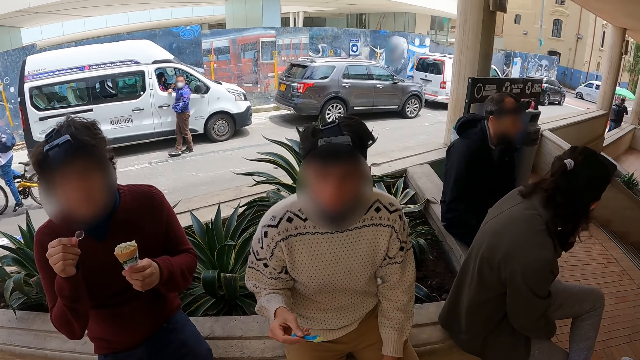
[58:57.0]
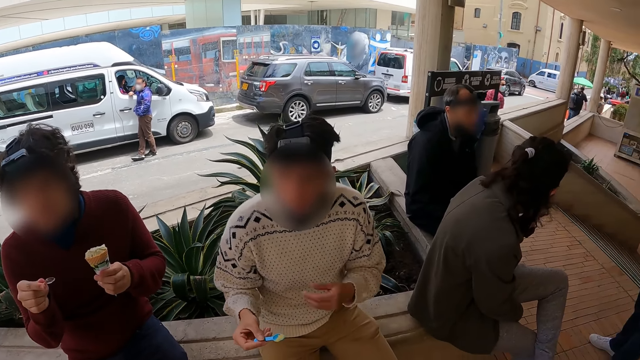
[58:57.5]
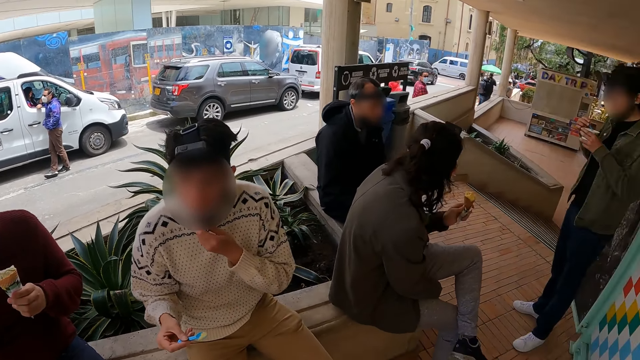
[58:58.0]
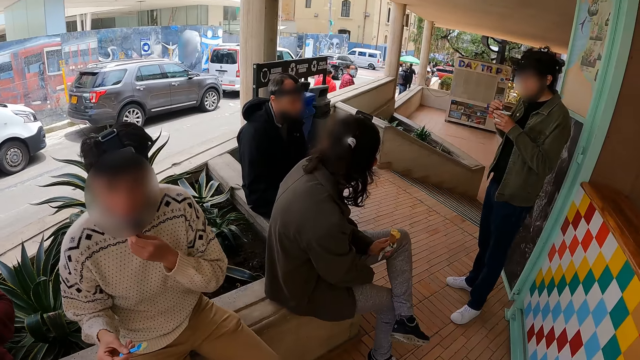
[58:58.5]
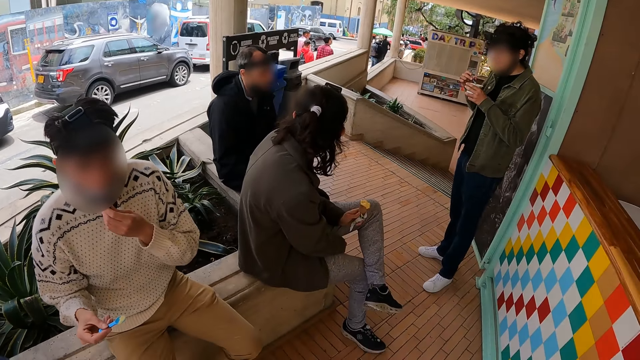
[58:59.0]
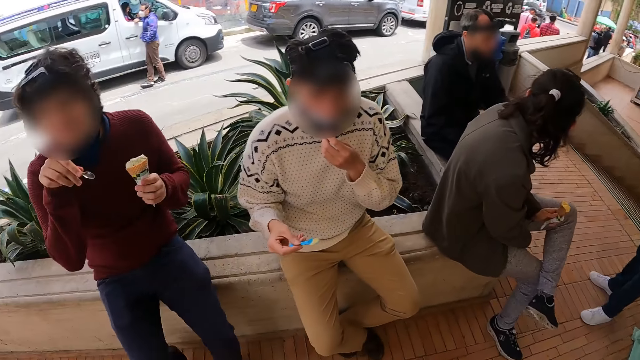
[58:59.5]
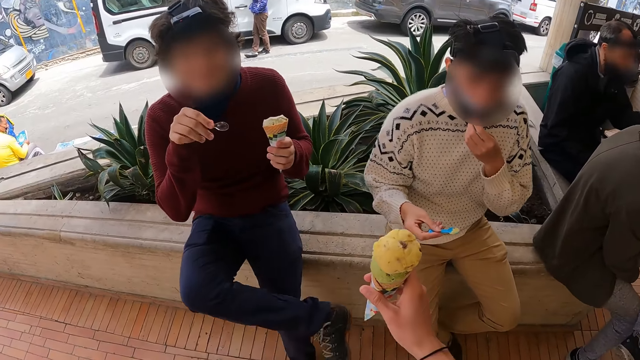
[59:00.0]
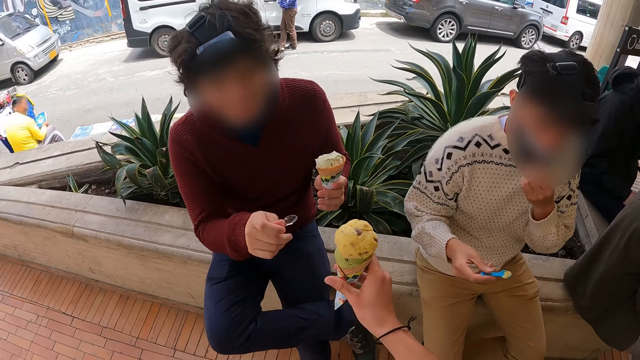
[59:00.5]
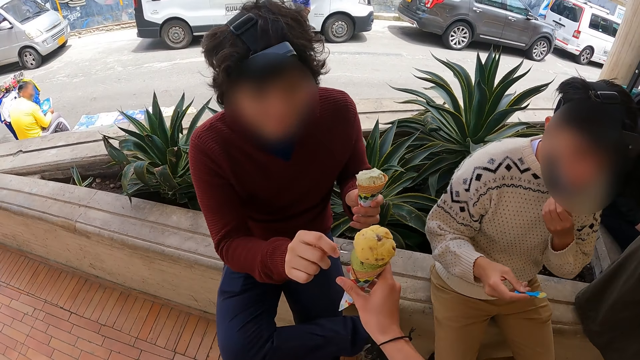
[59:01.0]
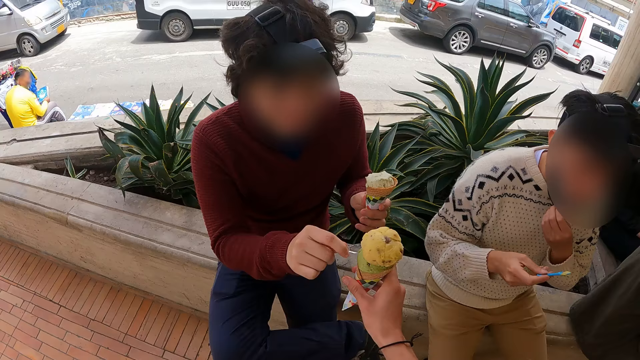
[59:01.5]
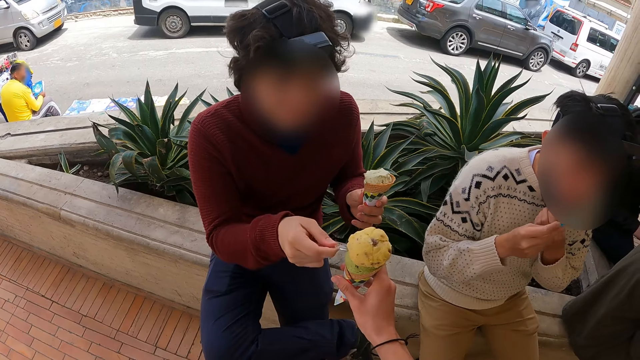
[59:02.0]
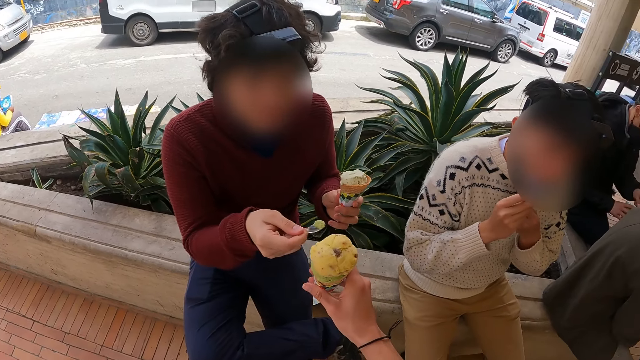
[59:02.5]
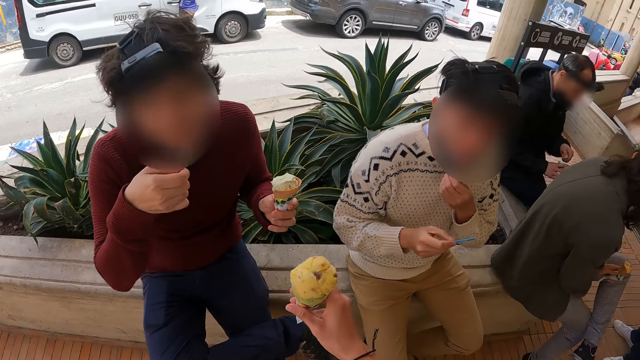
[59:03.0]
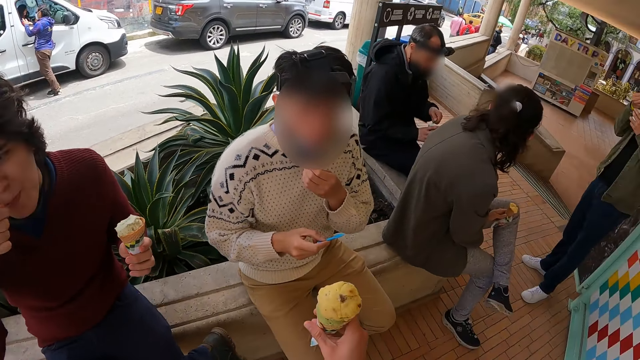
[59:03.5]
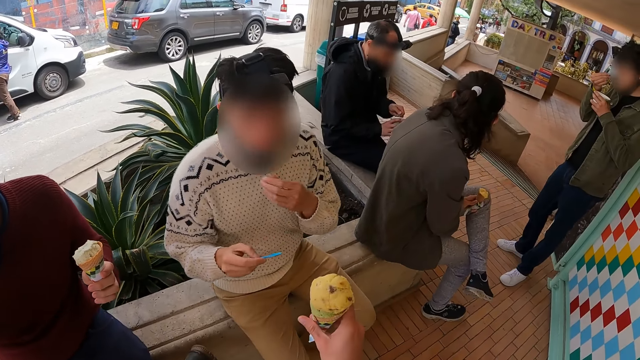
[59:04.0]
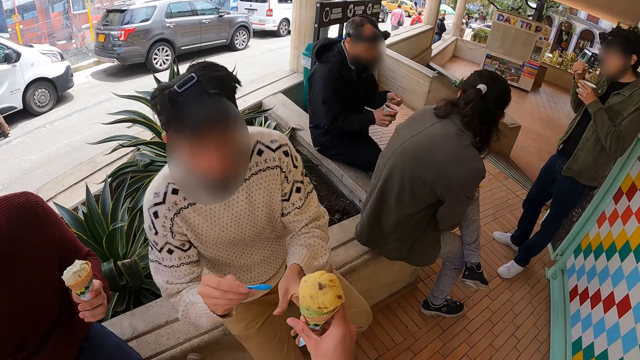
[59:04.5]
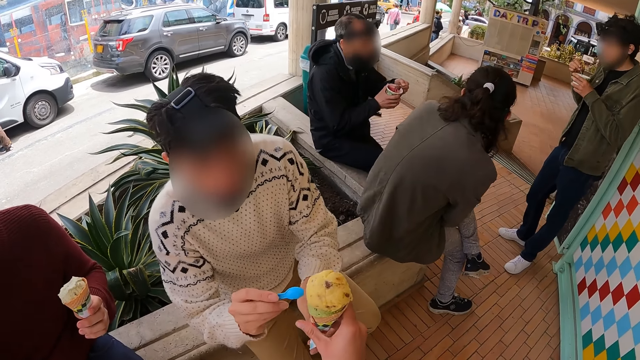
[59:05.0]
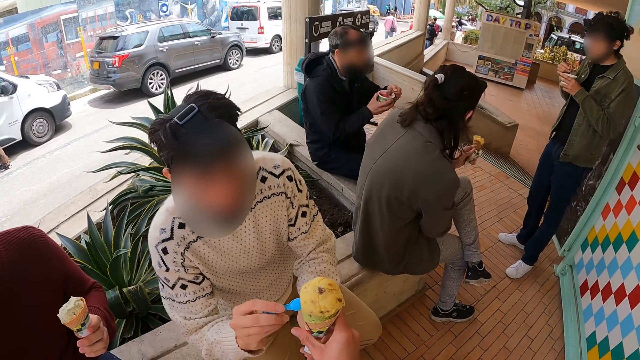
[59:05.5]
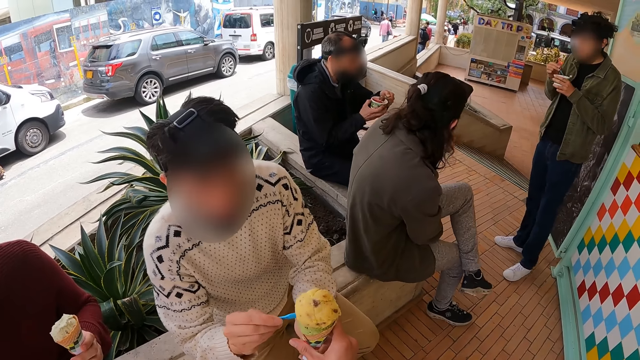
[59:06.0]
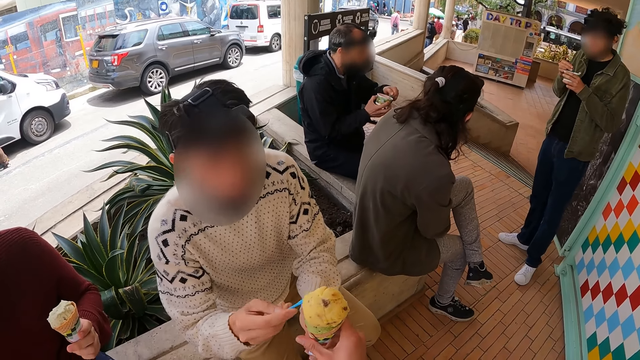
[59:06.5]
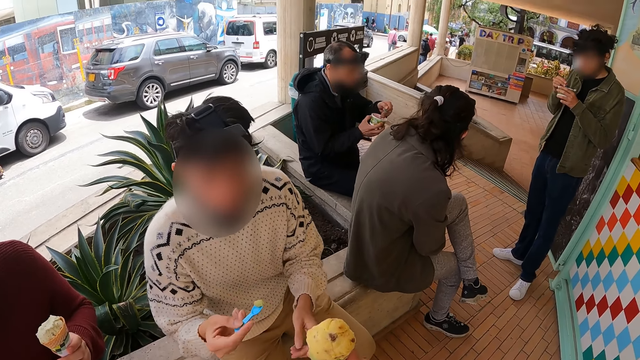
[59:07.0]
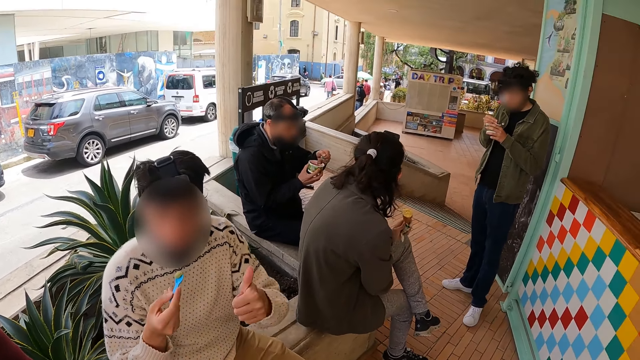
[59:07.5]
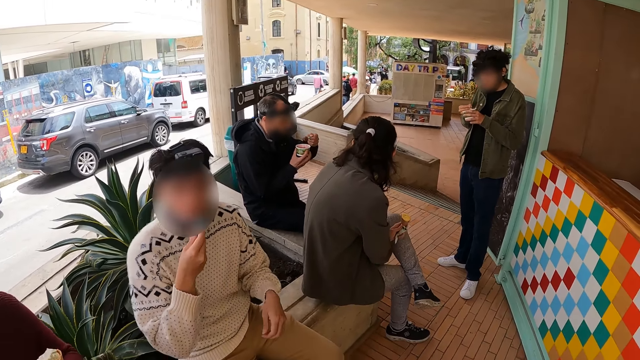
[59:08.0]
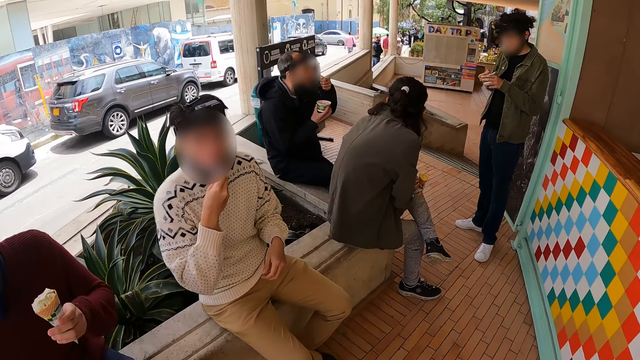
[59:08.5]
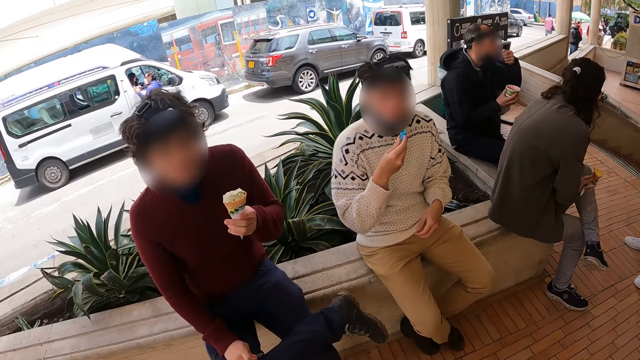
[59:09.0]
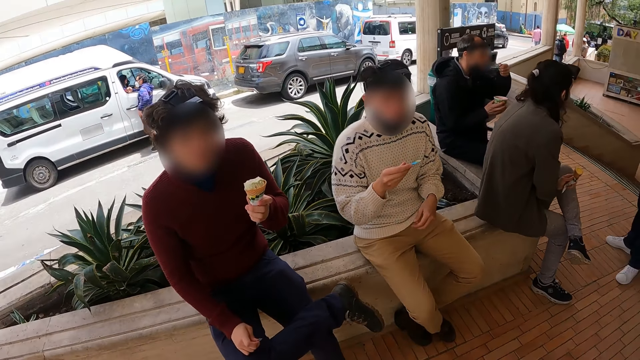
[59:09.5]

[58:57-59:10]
The camera wearer converses with three people. They give ice cream to a man to scoop. One of the people scoops smashed tomatoes. Another of the people scoops the smashed tomatoes. The camera wearer gives the ice cream to another man to scoop.

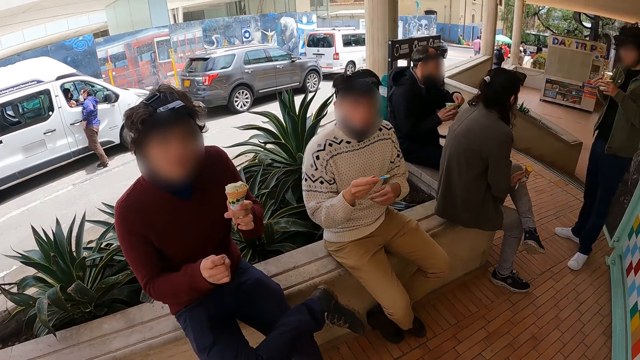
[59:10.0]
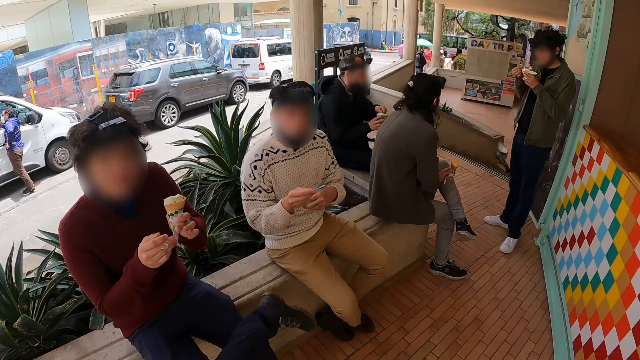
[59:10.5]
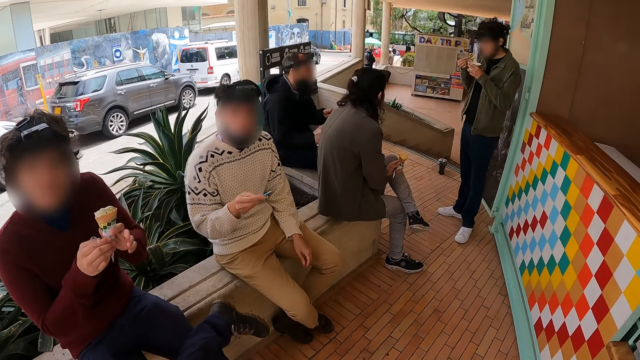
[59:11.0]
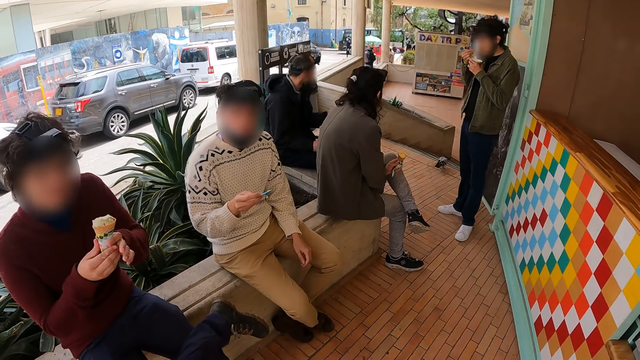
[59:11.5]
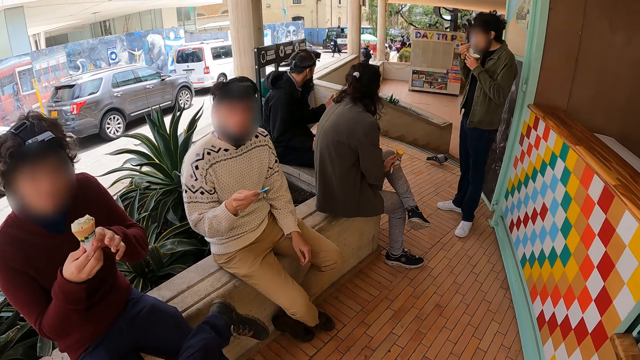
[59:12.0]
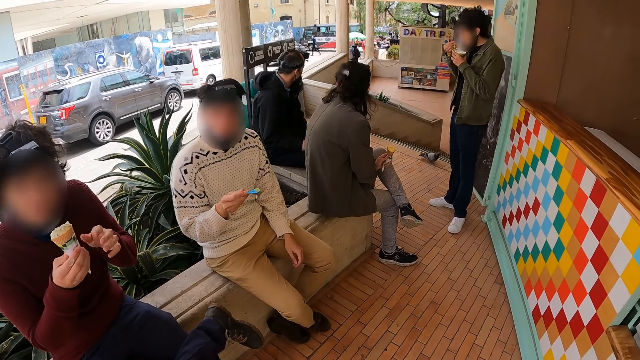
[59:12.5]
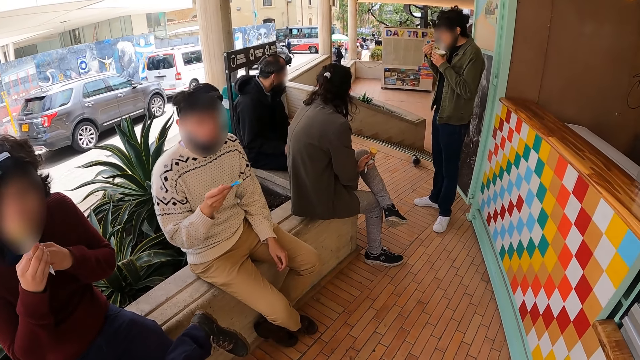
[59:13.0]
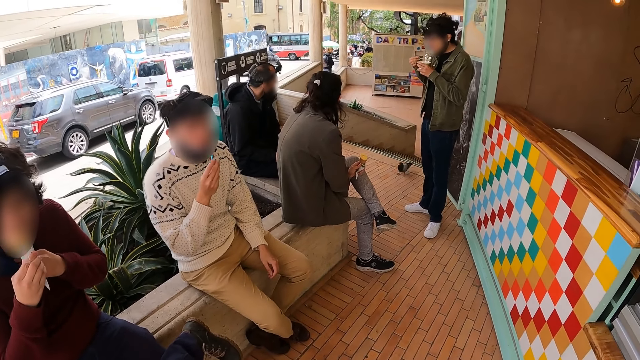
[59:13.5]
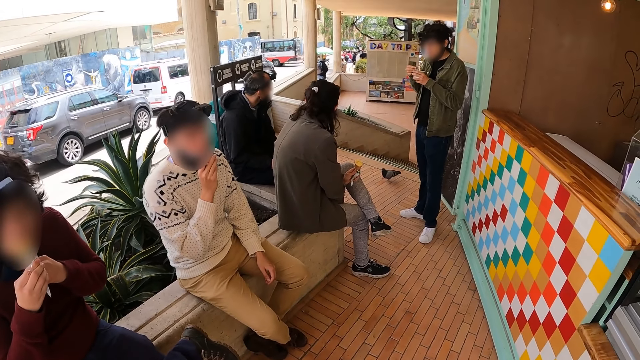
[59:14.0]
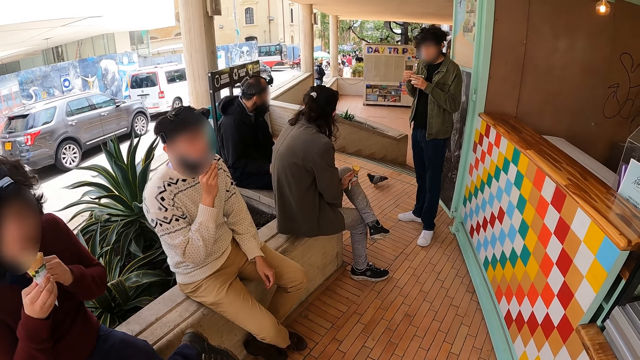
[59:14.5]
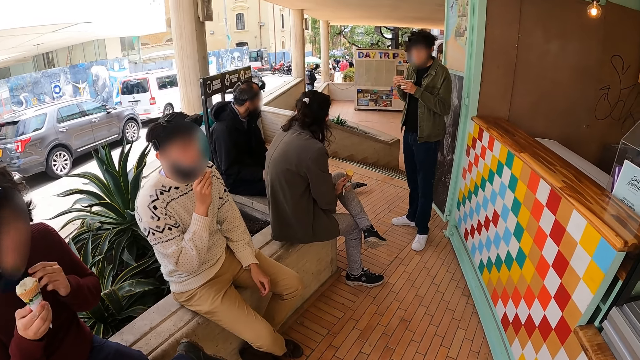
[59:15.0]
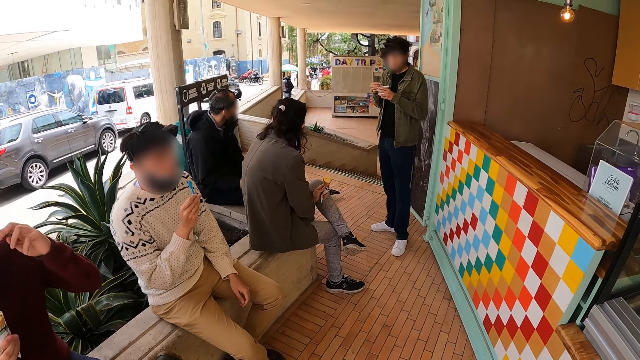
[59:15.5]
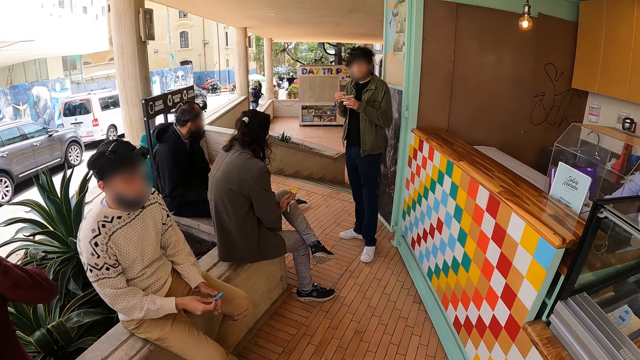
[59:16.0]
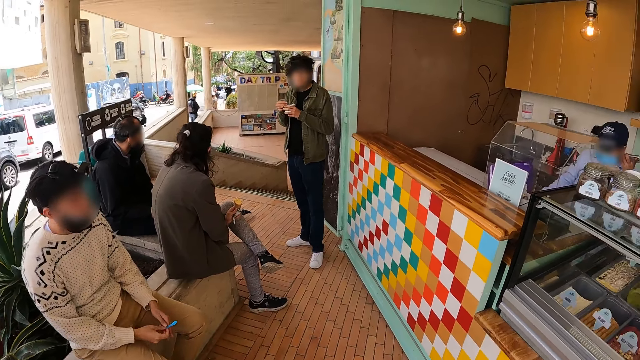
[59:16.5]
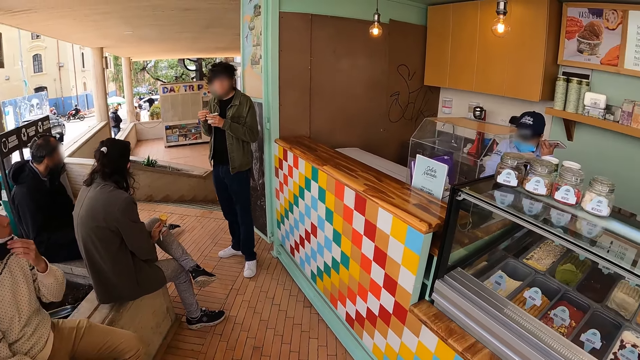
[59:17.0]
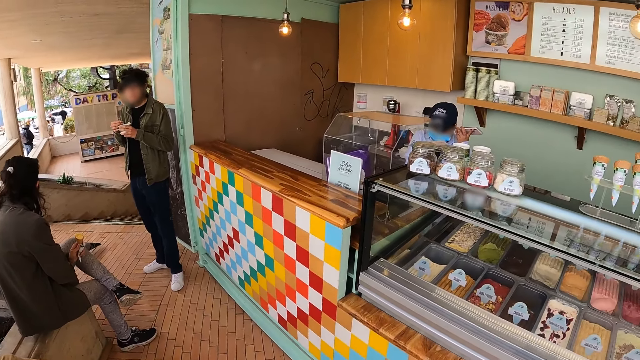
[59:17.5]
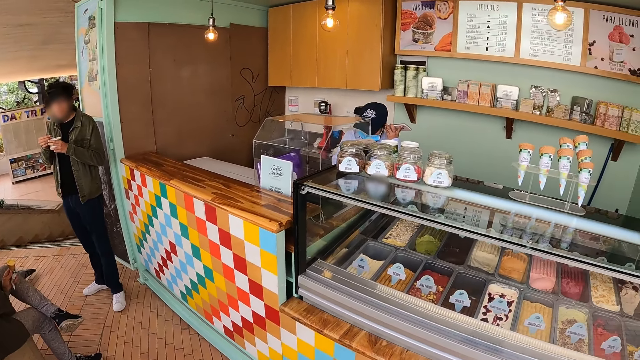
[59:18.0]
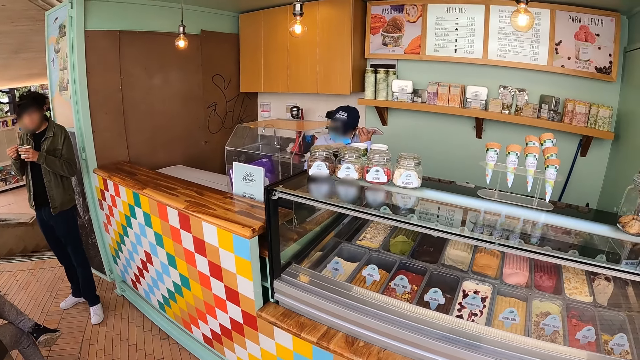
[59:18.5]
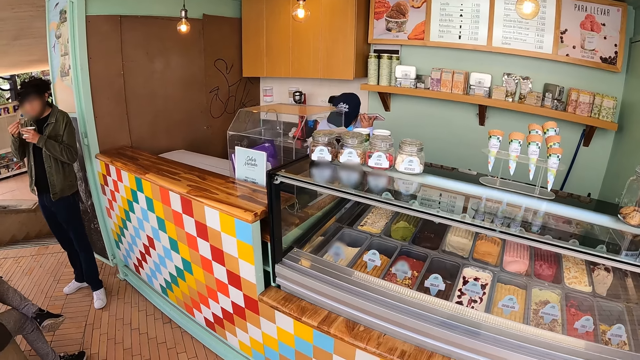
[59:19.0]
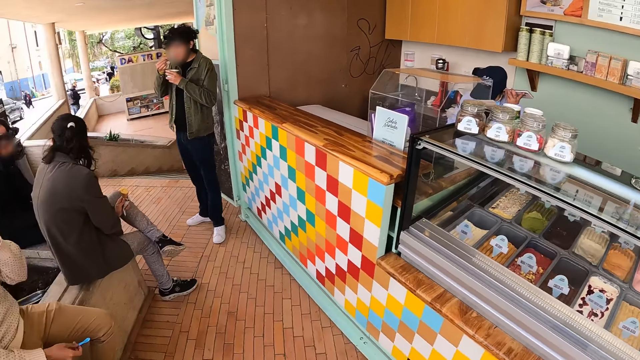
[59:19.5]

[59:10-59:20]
The camera wearer converses with three people. They look around.
